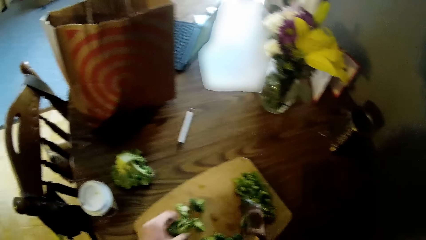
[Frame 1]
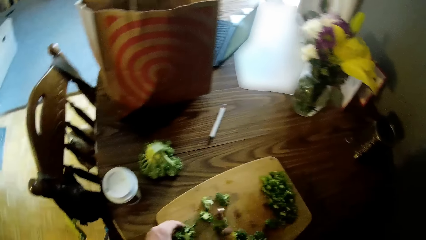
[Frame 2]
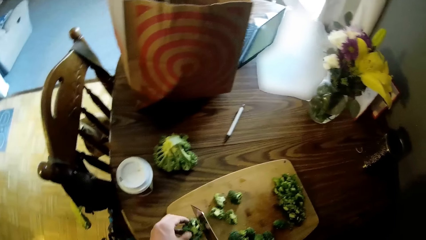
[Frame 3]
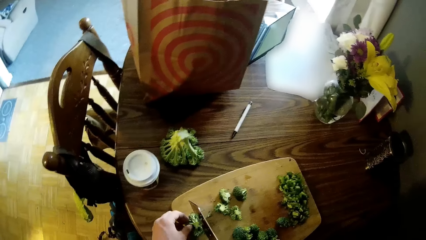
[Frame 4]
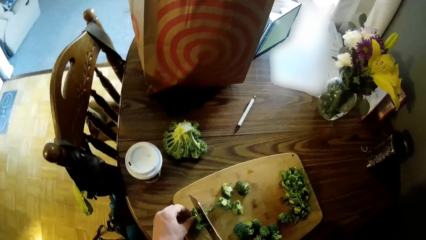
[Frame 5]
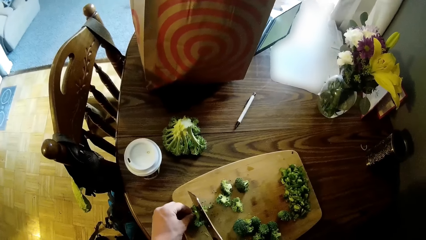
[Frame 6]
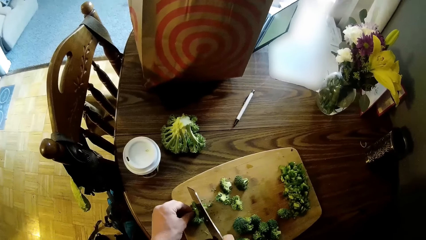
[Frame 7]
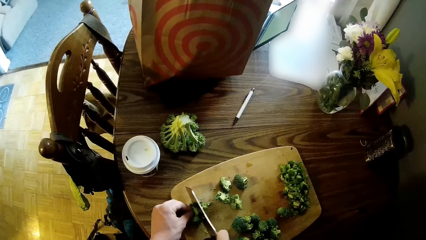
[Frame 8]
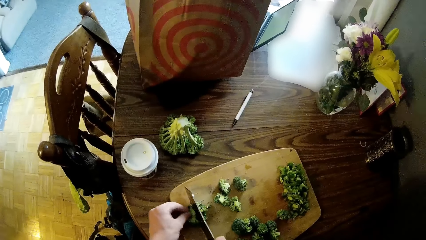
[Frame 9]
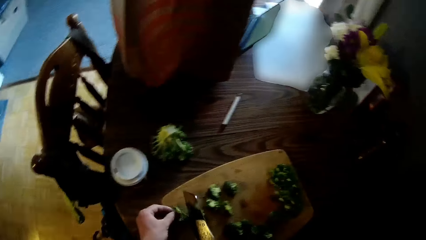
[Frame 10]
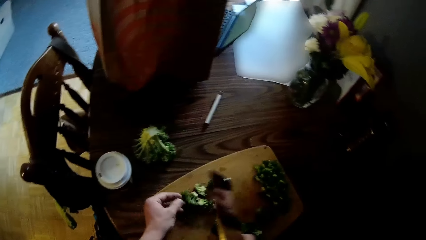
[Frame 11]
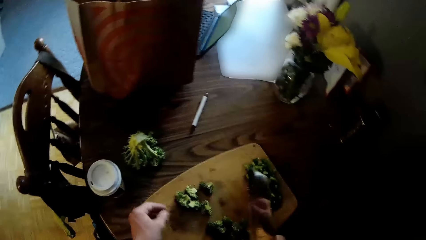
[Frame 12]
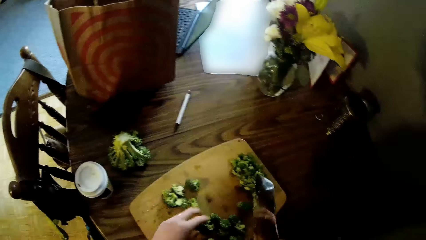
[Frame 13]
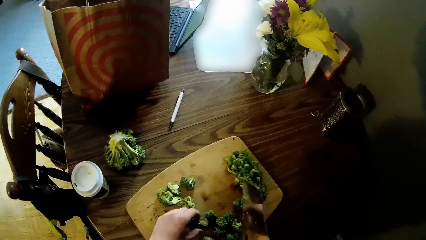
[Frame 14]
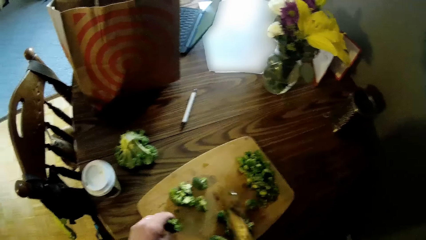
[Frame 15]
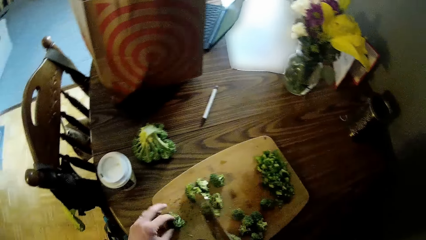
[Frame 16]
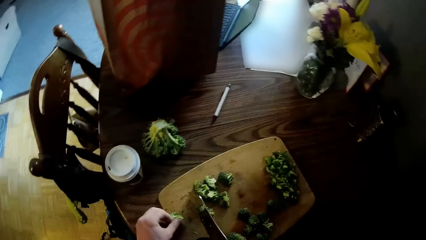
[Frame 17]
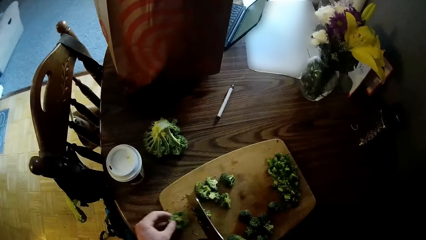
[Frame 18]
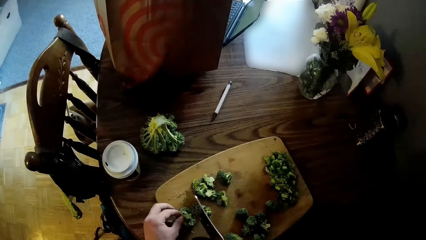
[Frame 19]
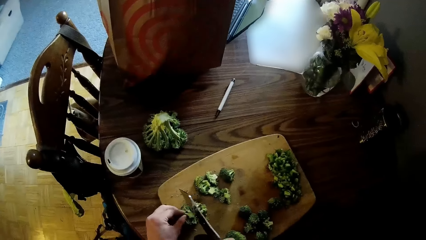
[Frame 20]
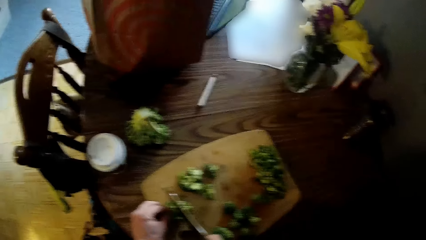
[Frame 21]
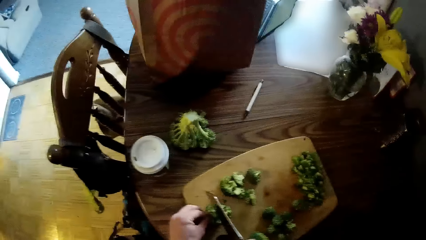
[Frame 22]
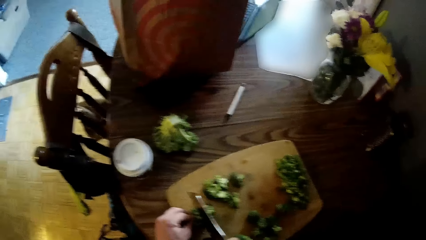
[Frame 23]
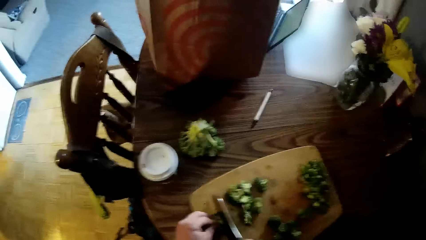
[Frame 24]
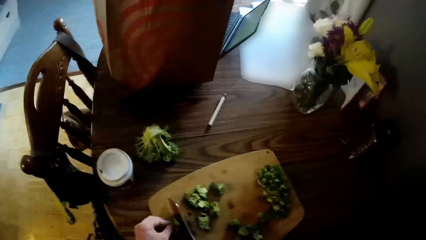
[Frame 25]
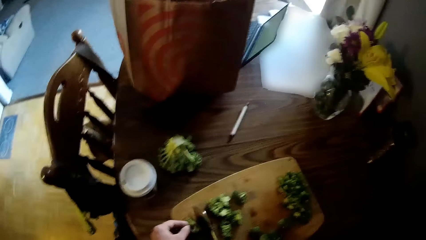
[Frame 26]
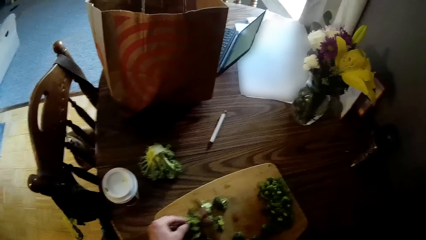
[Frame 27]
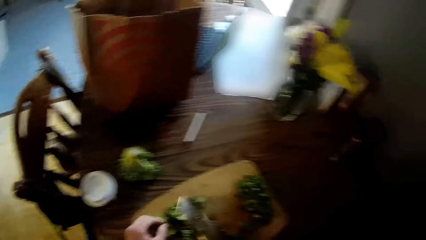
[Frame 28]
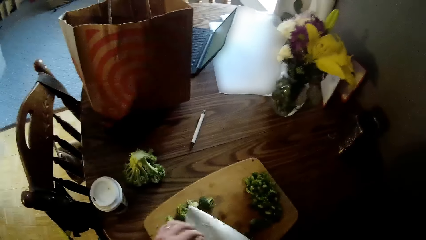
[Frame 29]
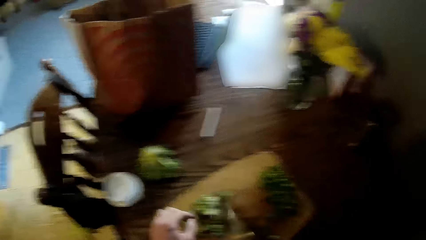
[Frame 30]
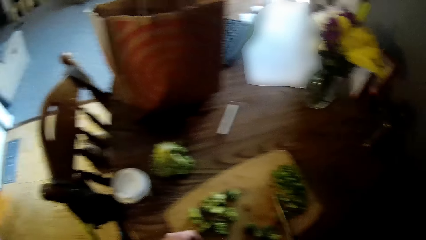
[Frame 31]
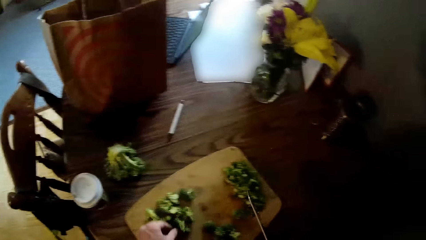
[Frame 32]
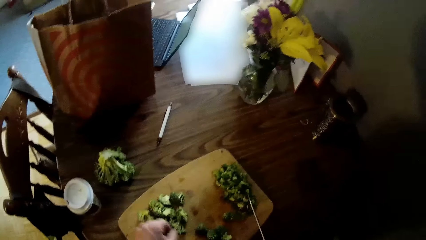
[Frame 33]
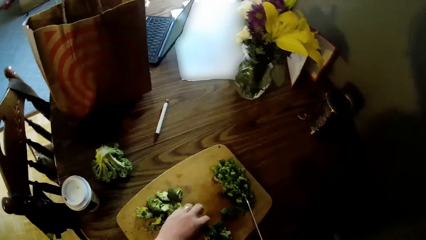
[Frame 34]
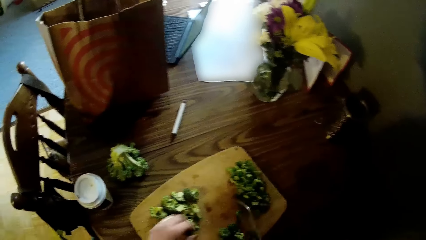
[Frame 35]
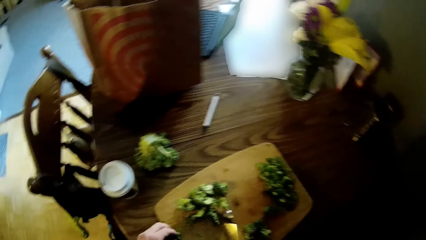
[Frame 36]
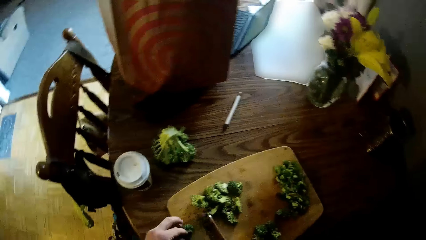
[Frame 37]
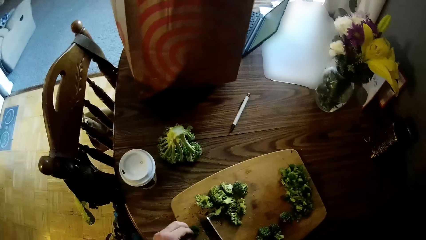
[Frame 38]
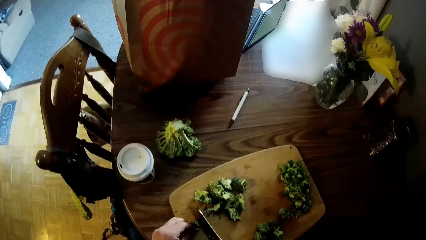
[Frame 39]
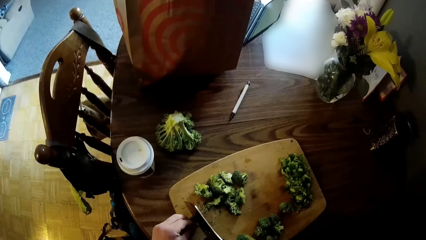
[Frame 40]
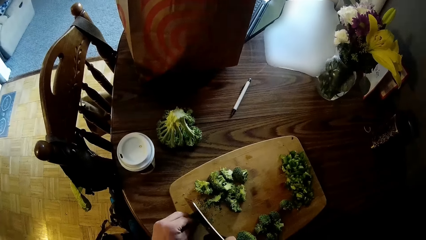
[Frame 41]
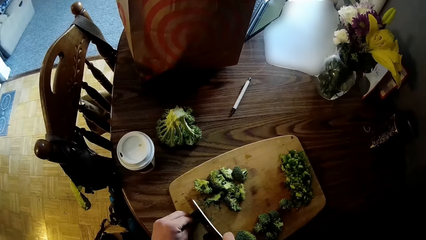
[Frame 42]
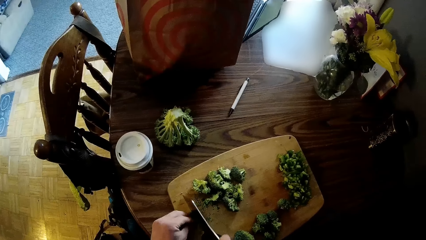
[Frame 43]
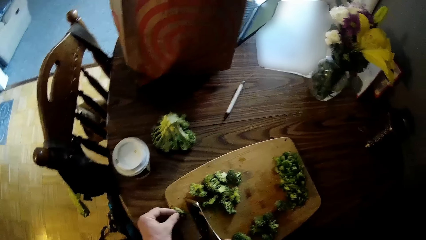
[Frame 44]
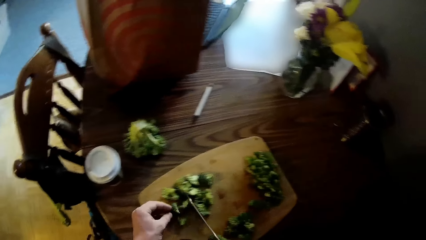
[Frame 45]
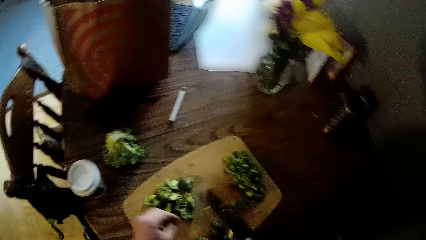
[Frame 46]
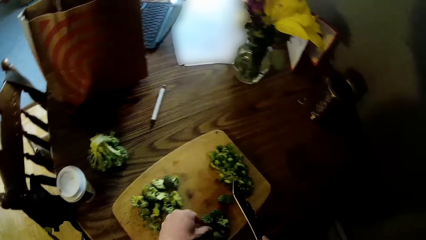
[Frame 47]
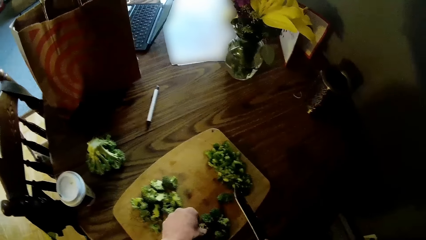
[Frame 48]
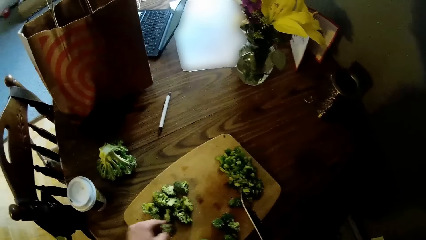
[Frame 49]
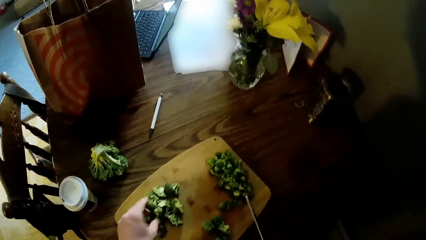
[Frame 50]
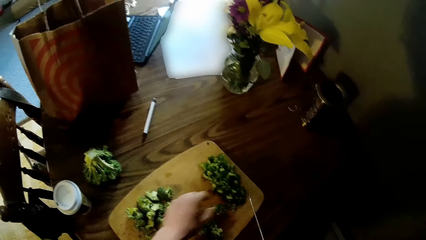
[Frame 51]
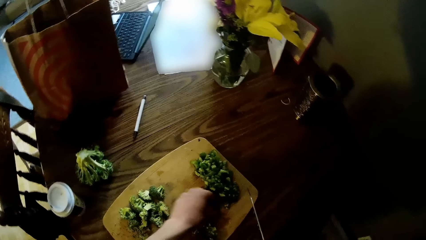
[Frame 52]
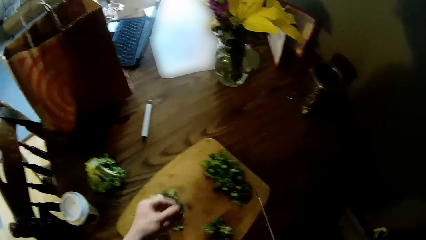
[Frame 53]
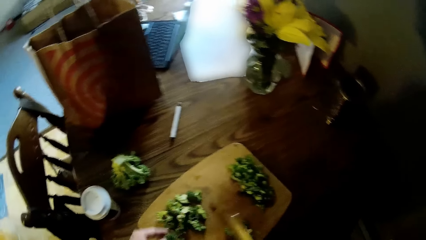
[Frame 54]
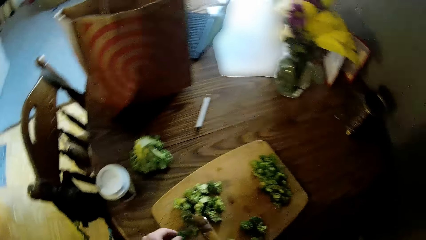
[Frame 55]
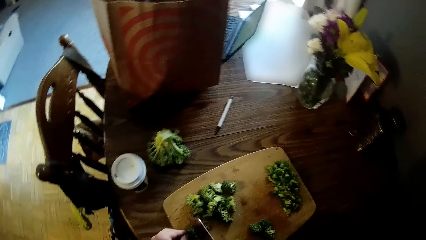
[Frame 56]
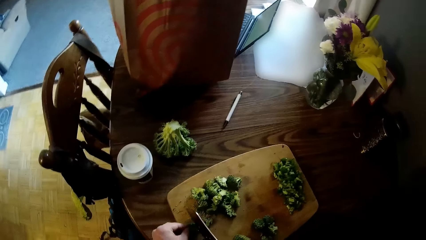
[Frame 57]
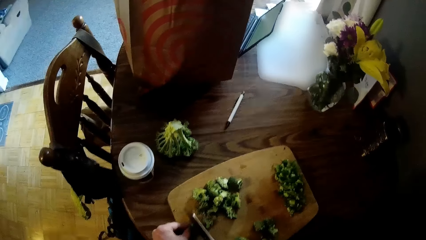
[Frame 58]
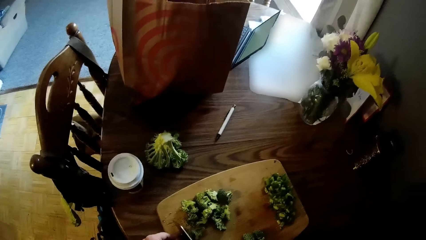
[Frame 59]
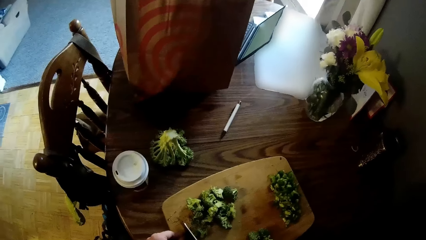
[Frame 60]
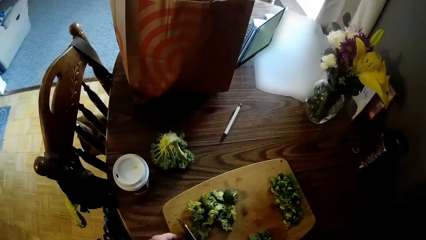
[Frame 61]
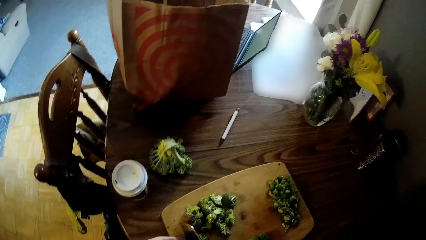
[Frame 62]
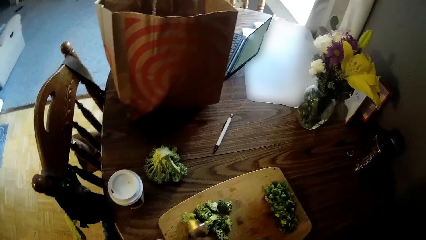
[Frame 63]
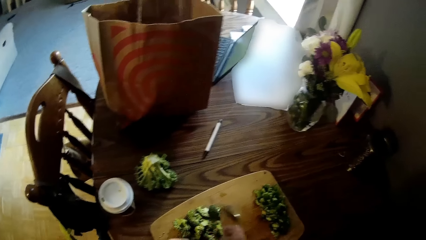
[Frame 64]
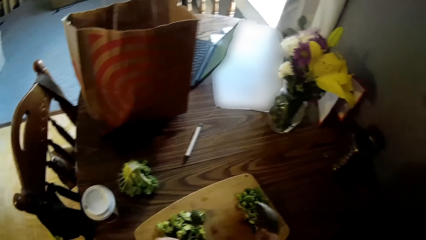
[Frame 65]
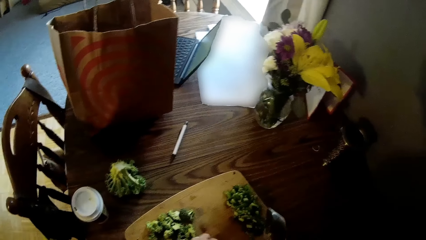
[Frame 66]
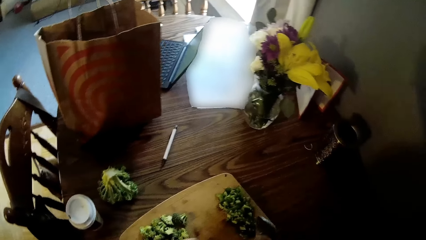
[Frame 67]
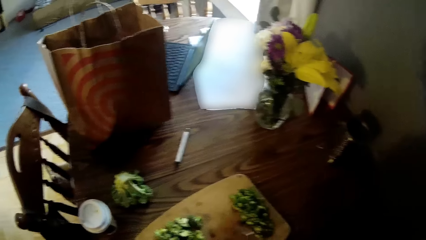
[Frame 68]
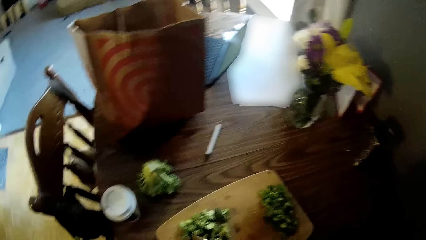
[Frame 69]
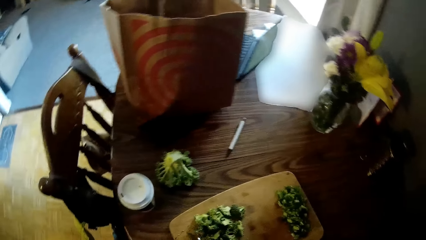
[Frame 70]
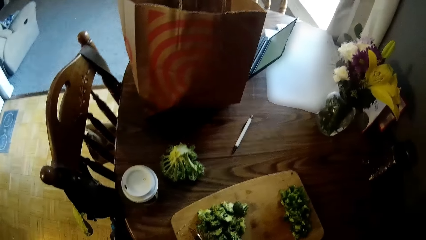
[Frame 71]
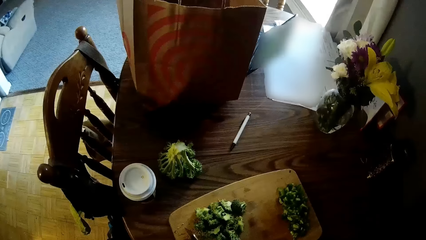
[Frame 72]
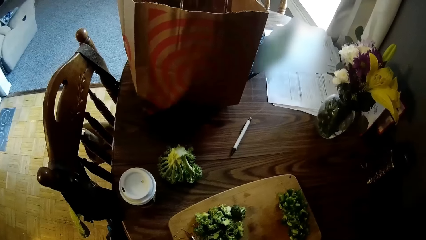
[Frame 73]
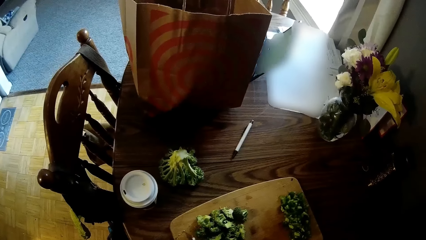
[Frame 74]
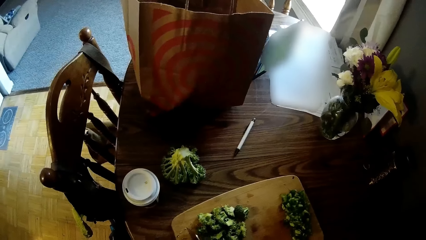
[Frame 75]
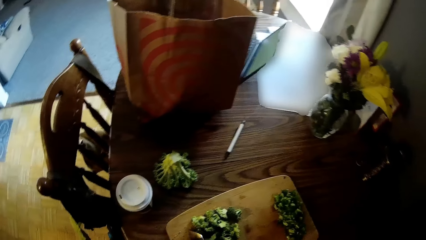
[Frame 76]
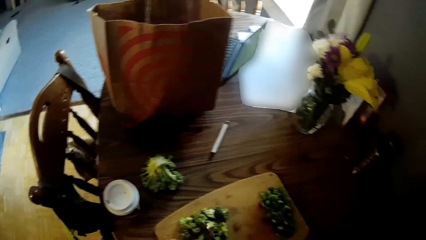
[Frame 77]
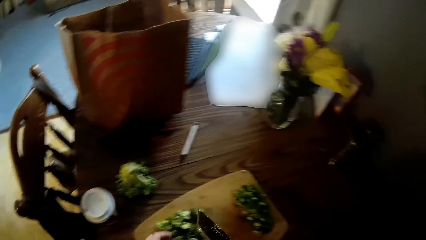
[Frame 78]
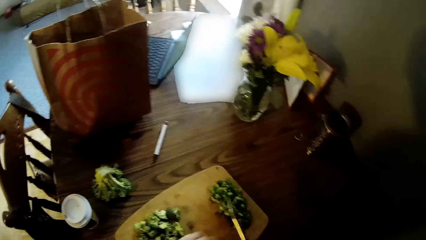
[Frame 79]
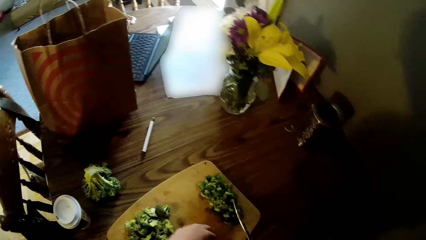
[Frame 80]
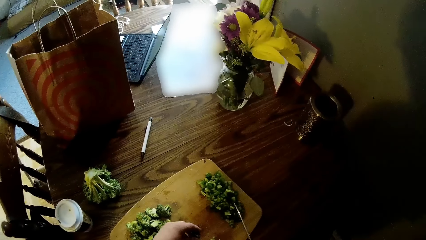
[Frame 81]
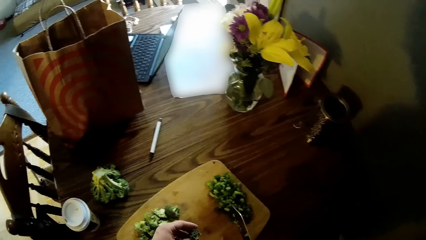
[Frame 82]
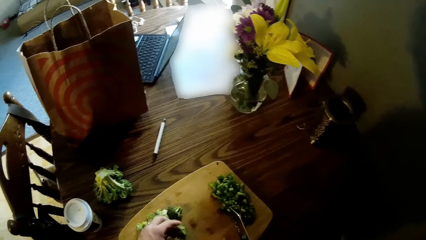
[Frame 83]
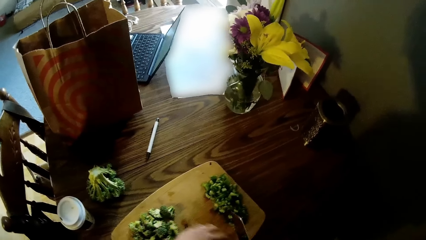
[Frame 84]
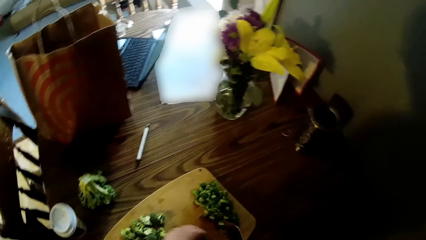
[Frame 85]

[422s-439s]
The camera wearer takes the broccoli from the cutting board with his left hand. He cuts the broccoli on the cutting board with the knife in his right hand. He takes the broccoli from the cutting board with his left hand. He cuts the broccoli on the cutting board with the knife in his right hand. He packs the broccoli on the cutting board together with his left hand. He takes the broccoli from the cutting board with his left hand. He cuts the broccoli on the cutting board with the knife in his right hand. He takes the broccoli from the cutting board with his left hand. He cuts the broccoli on the cutting board with the knife in his right hand.
